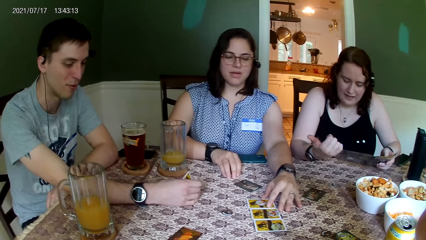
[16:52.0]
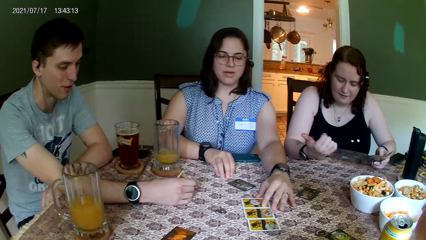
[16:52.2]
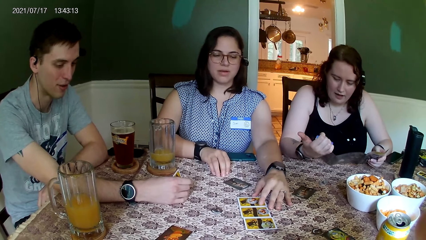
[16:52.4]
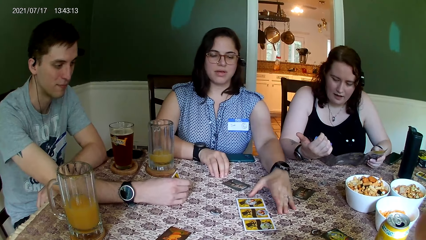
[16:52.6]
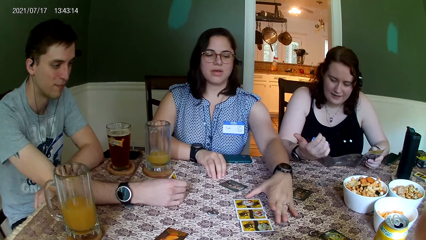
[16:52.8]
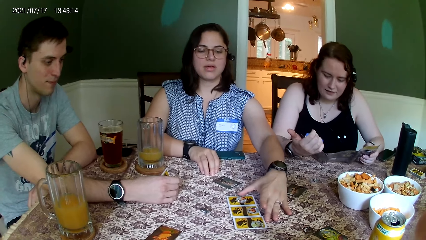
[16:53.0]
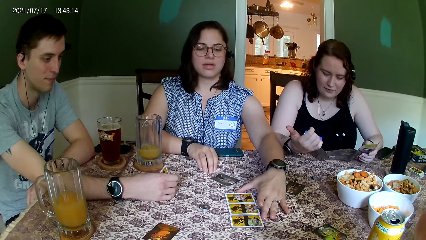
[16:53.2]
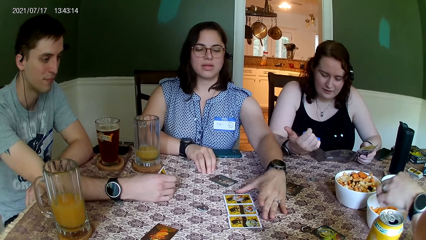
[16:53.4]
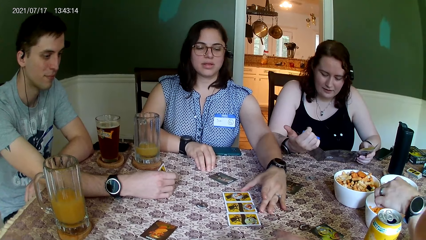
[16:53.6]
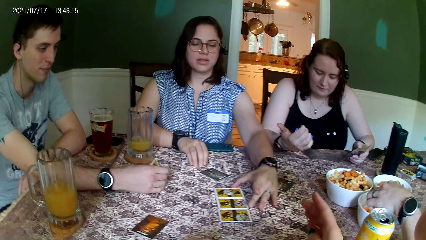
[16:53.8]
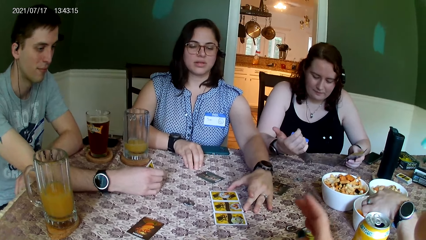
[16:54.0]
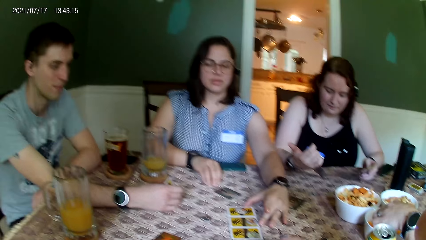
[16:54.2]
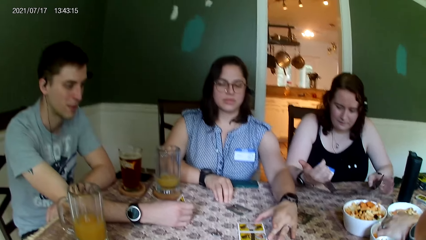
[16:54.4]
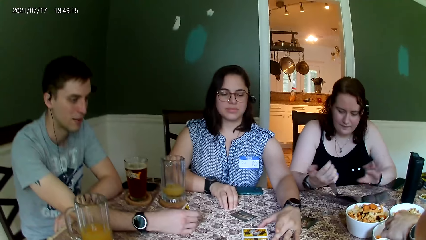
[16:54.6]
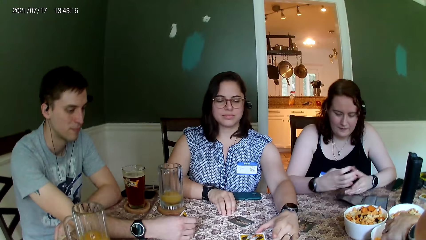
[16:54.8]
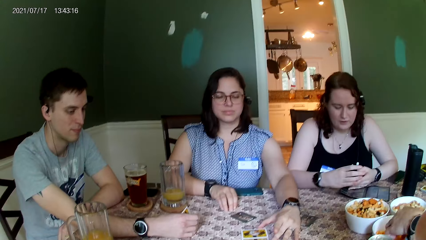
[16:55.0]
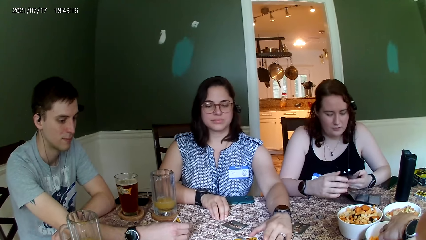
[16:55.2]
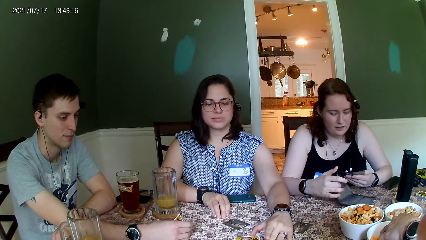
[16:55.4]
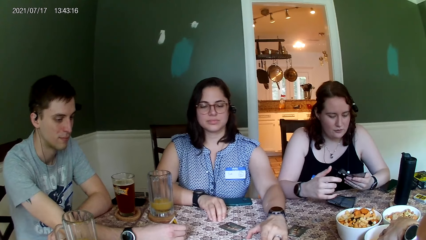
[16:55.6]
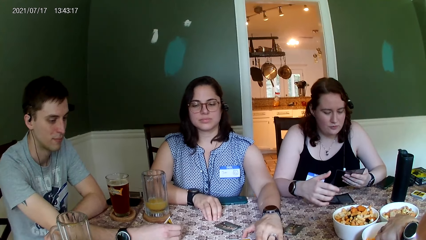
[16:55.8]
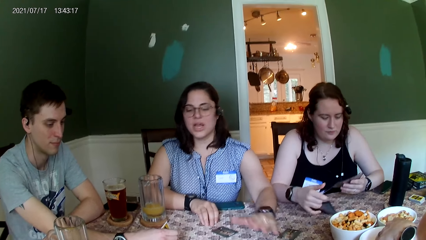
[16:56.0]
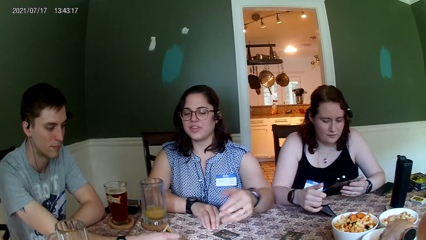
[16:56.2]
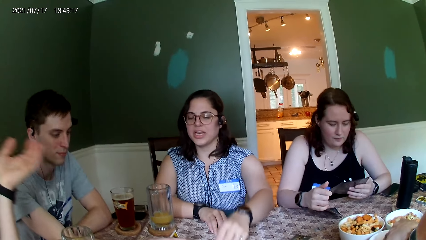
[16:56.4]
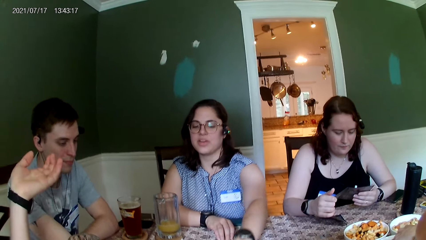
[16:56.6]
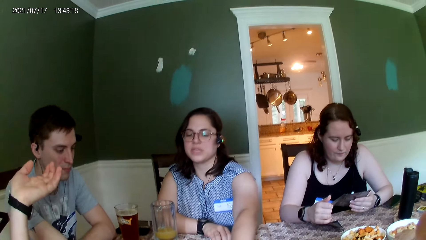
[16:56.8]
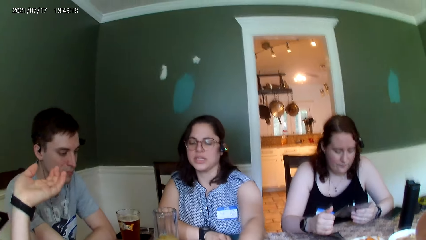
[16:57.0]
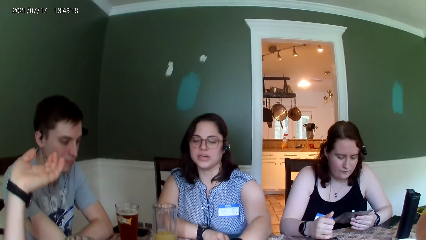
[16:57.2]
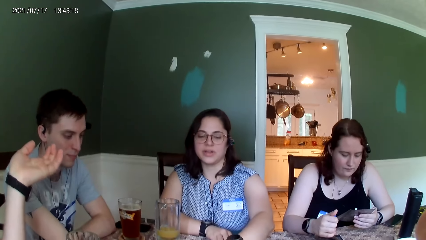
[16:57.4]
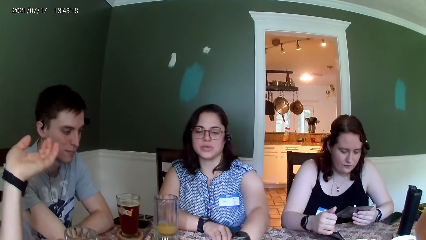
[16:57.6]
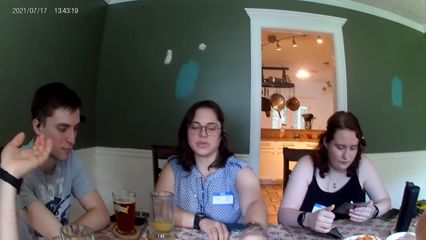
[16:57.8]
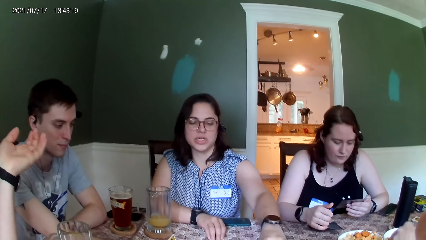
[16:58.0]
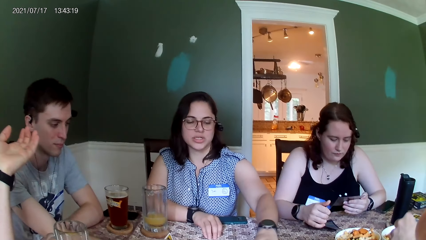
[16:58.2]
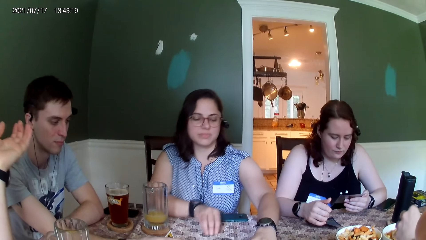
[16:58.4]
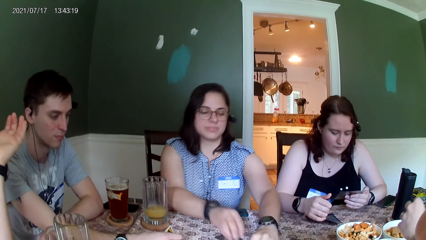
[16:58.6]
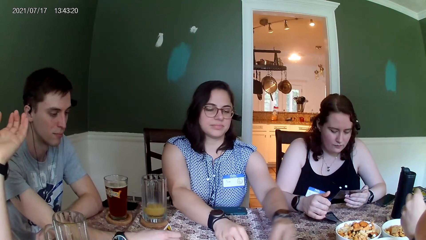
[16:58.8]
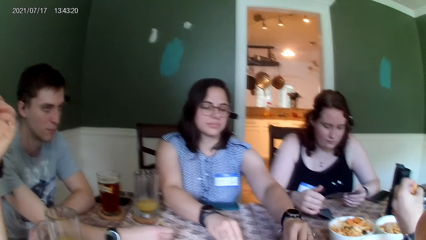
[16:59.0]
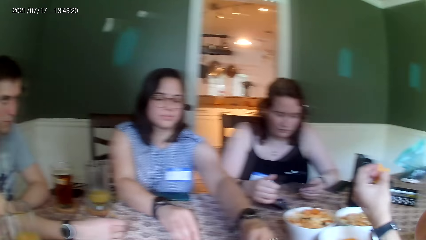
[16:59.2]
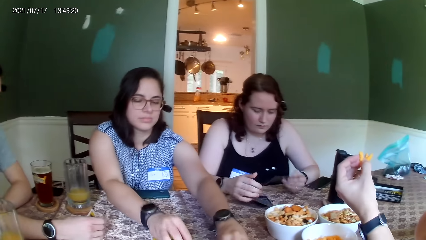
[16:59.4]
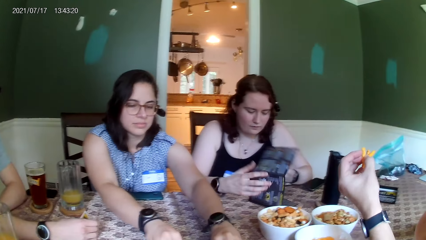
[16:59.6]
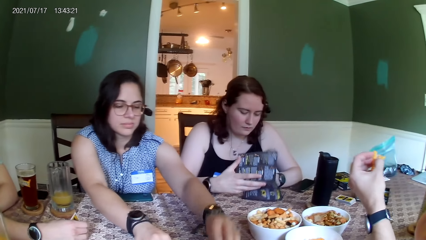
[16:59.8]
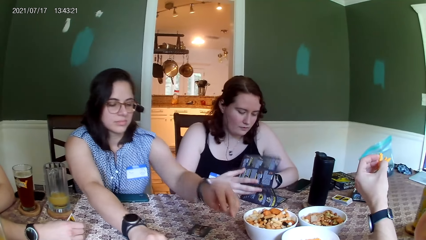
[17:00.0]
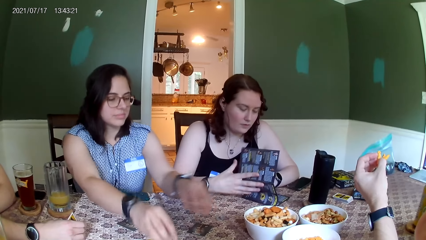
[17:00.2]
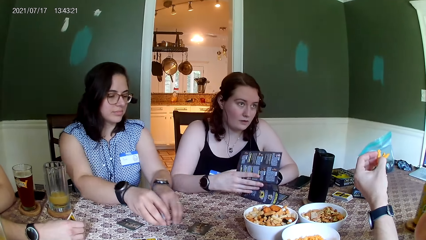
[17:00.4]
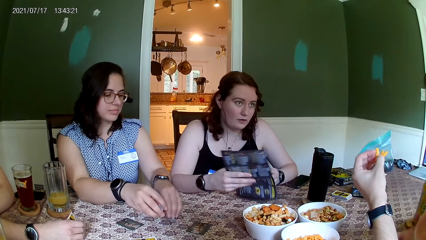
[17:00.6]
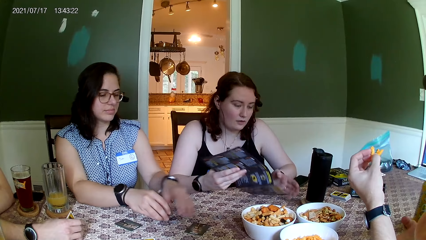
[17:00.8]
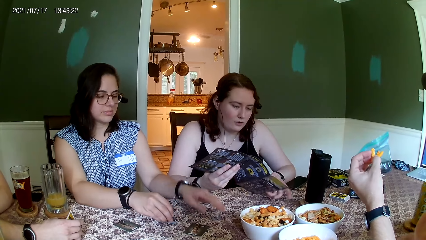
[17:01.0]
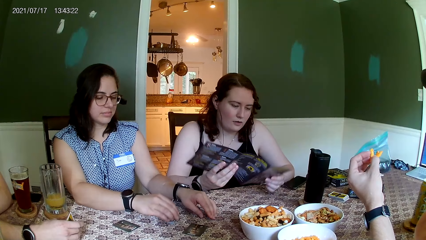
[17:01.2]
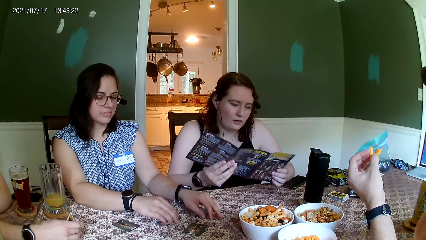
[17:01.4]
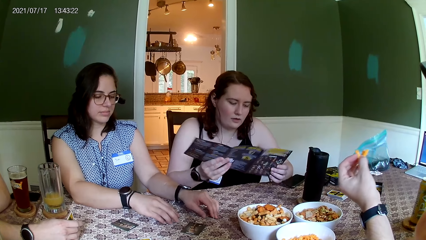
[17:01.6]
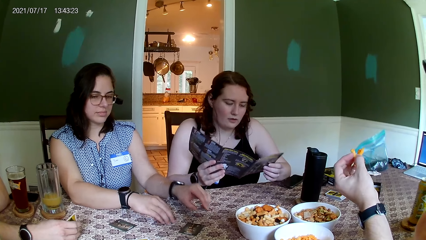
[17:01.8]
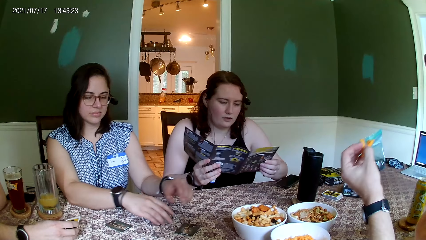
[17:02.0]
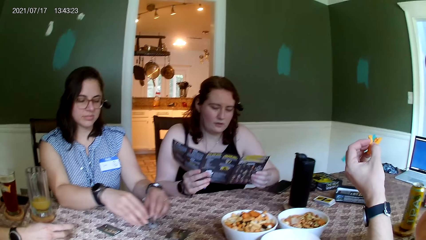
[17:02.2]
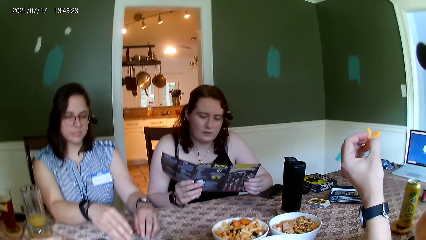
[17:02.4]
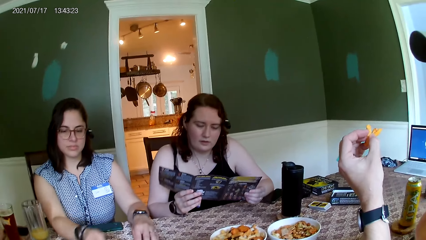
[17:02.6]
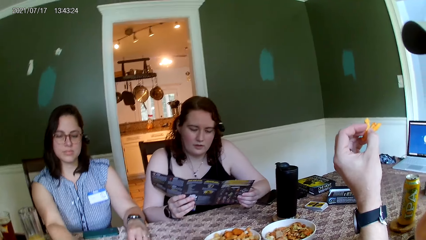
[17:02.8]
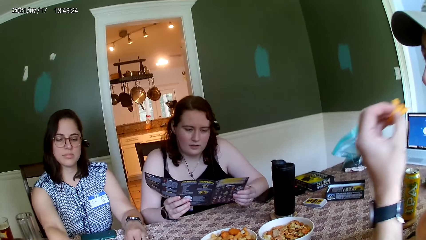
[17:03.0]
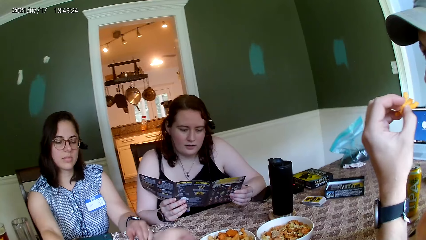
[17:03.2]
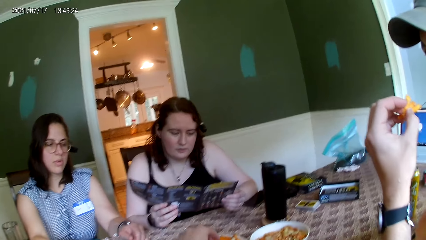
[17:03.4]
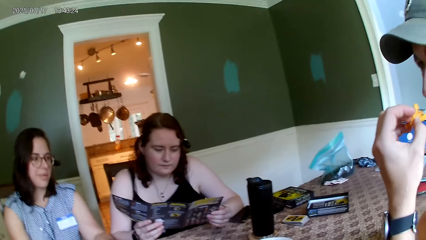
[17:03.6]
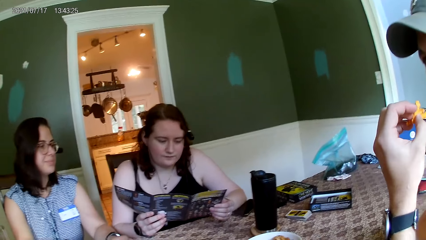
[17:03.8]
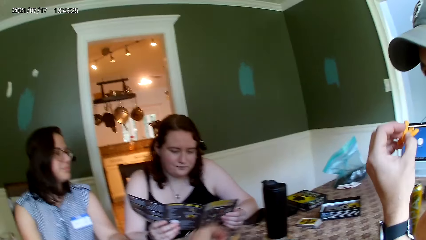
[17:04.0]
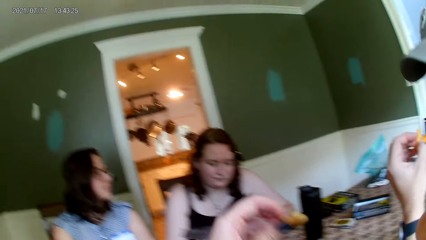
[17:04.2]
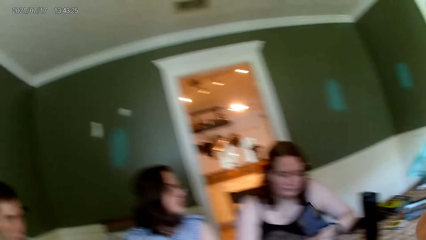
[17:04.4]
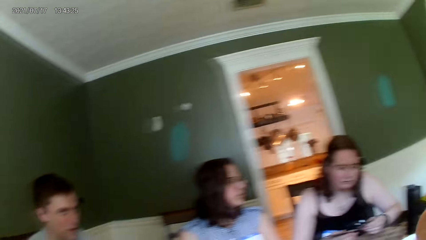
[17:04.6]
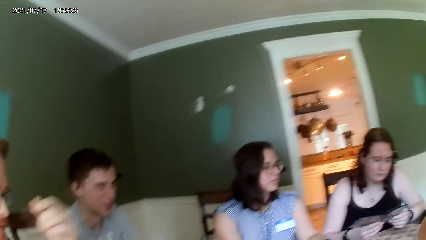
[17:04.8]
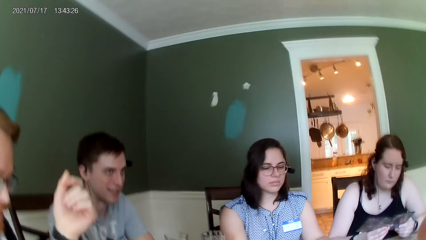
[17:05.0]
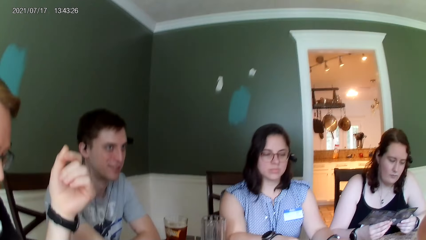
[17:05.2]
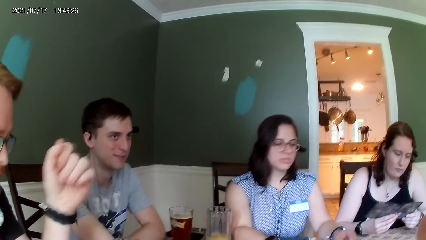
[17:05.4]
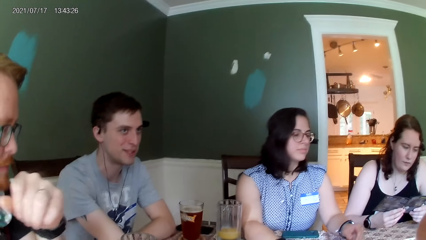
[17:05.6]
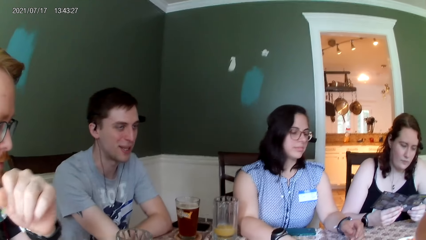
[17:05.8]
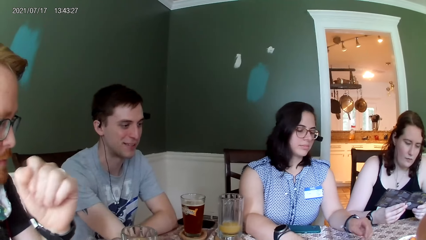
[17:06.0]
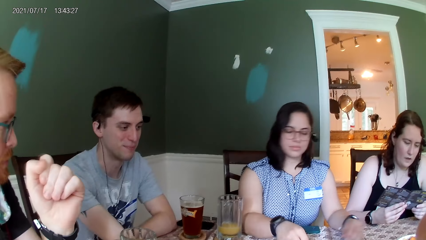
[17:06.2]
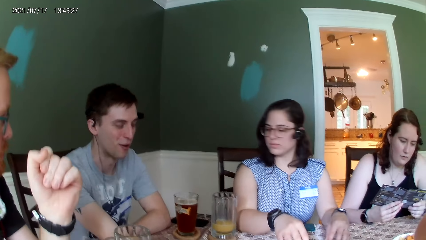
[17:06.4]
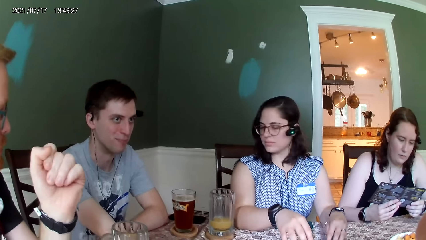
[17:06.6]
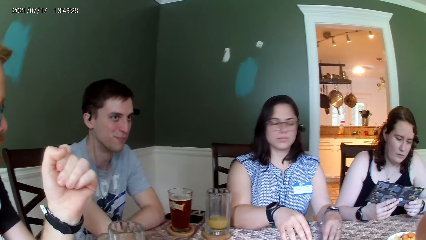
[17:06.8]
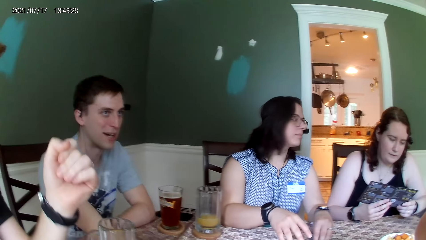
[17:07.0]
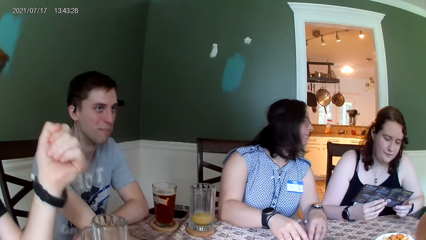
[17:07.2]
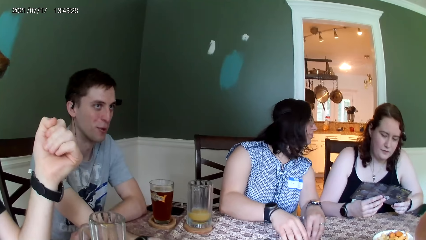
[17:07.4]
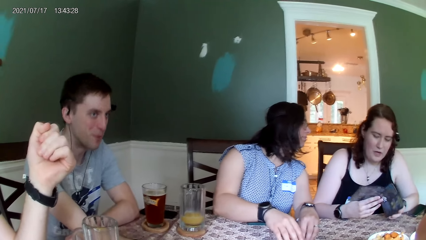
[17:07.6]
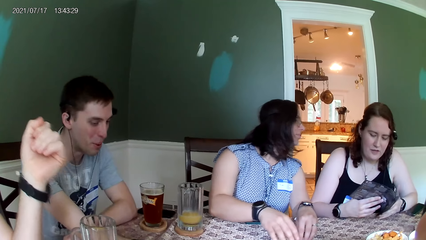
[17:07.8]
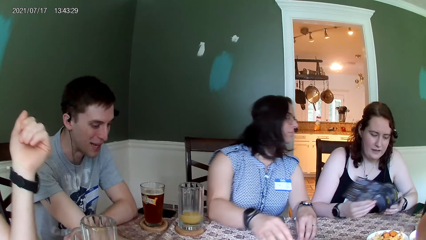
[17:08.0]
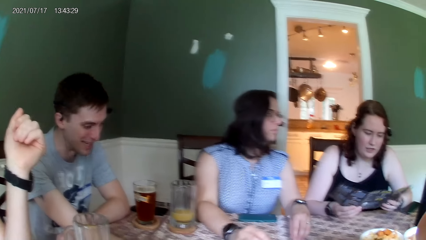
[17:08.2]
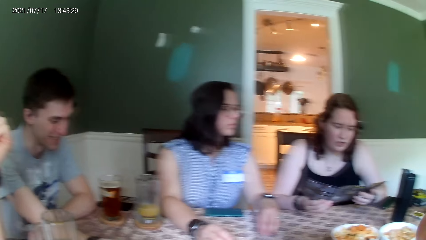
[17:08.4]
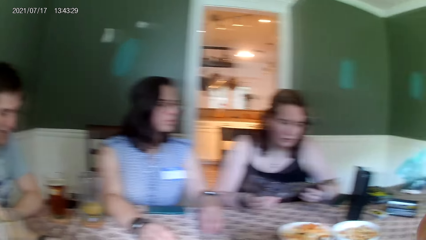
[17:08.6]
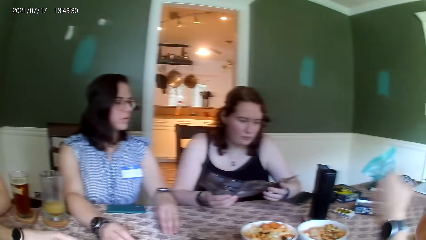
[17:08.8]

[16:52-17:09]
A woman places her left hand on the card on the table and moves the cards on the table with her left hand. A man picks food from the bowl on the table with his left hand. The camera wearer picks up a snack from the bowl. She holds chips in her left hand.
